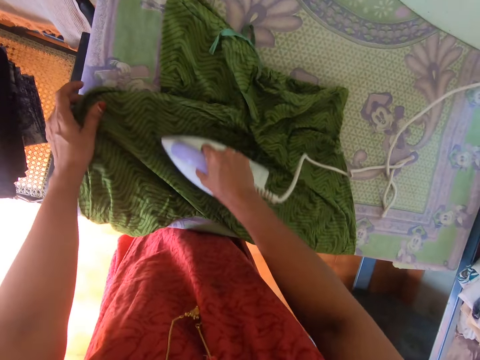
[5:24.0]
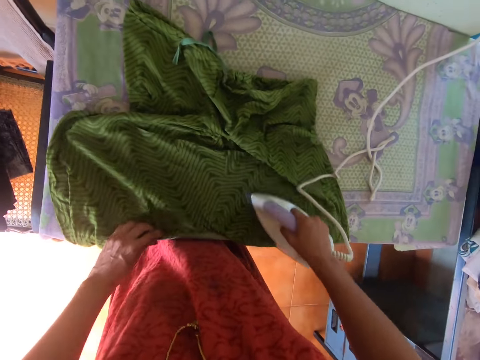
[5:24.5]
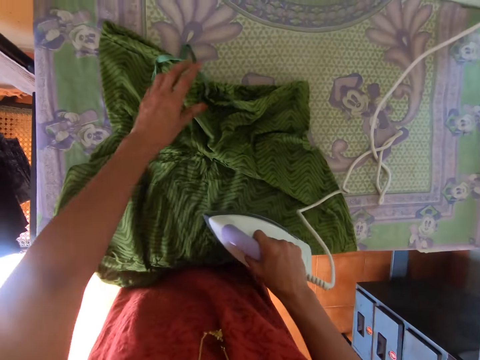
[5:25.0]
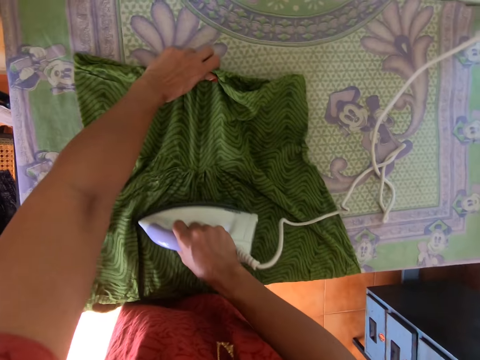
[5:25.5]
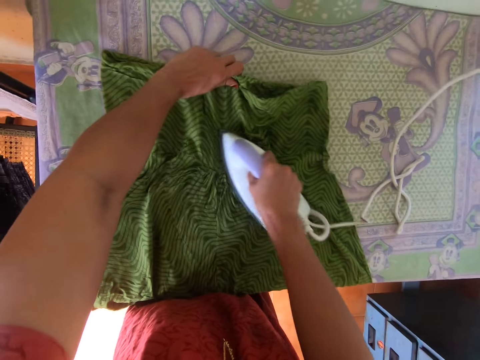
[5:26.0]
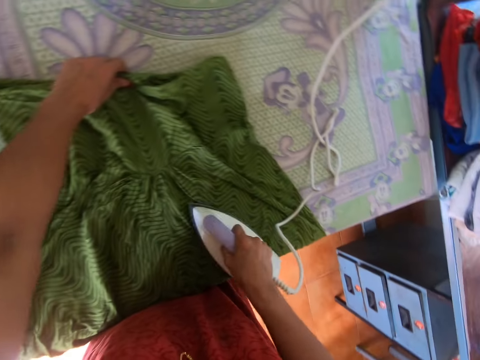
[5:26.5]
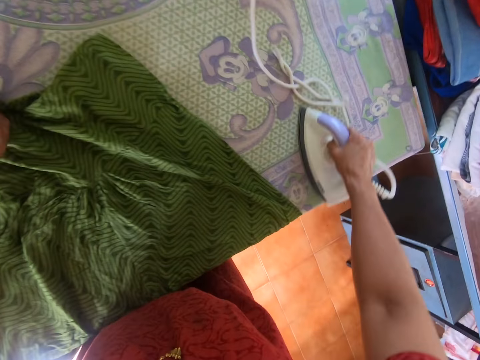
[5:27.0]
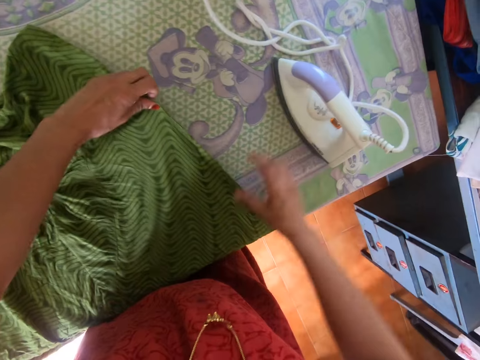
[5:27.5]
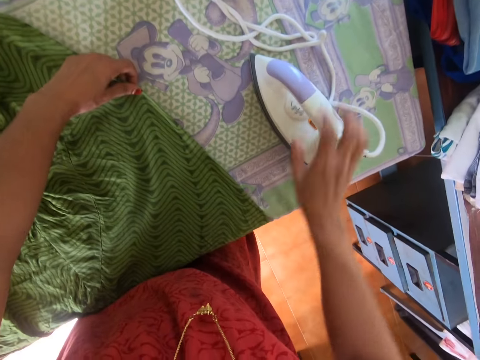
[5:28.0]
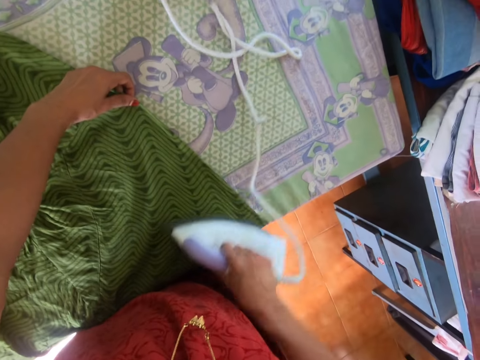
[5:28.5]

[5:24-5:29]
The camera wearer places an iron box from the ironing table with the right hand. They adjust the tight cloth on the ironing table. They stretch the cloth. They pick the iron box from the ironing table with the right hand.

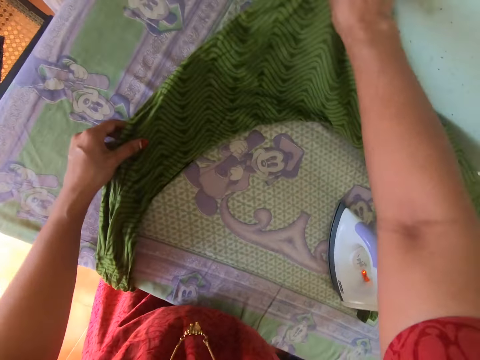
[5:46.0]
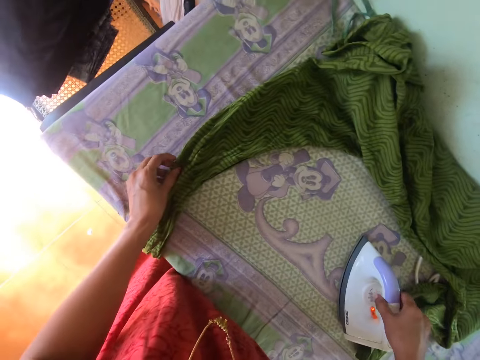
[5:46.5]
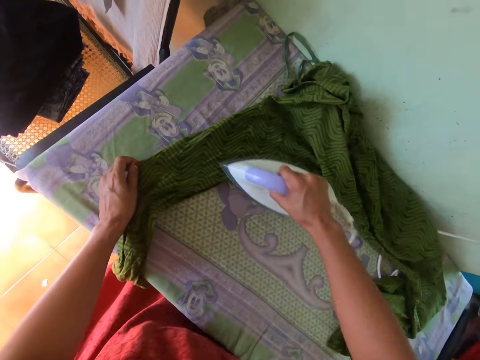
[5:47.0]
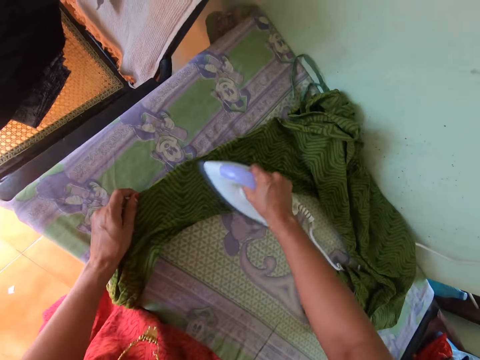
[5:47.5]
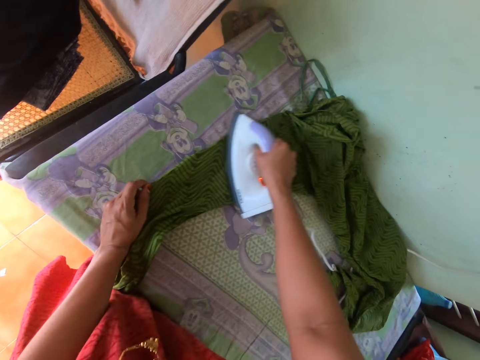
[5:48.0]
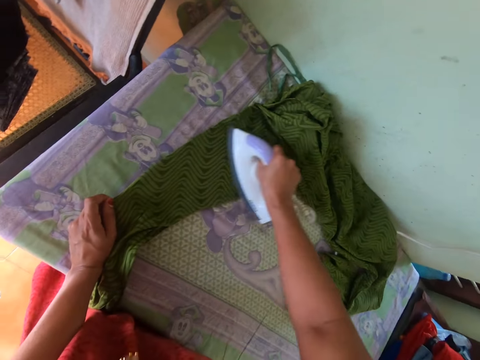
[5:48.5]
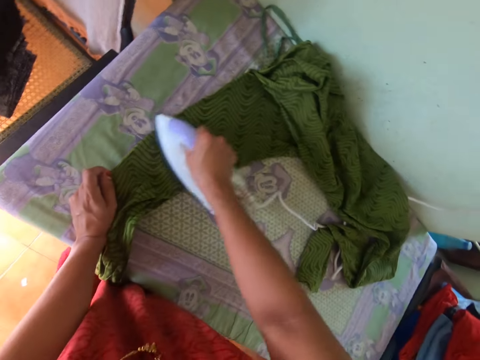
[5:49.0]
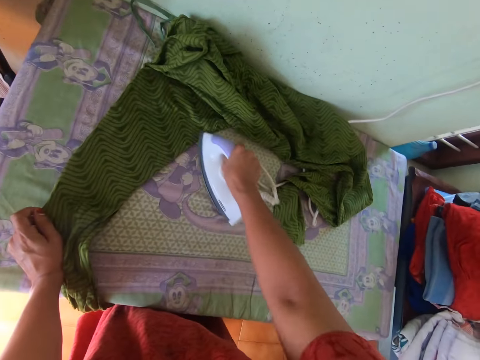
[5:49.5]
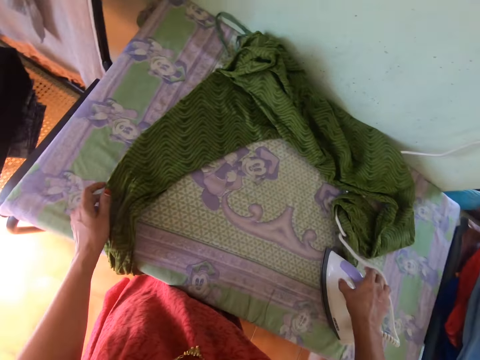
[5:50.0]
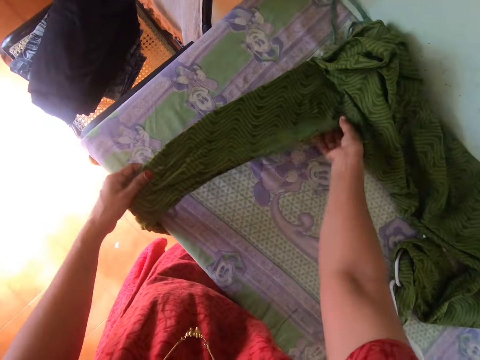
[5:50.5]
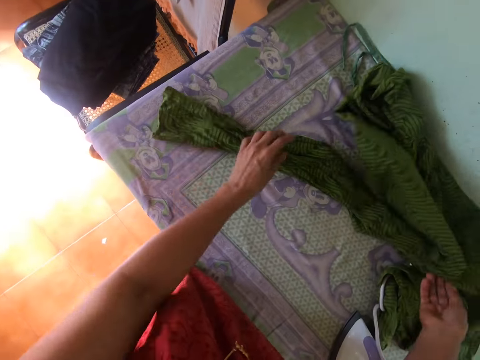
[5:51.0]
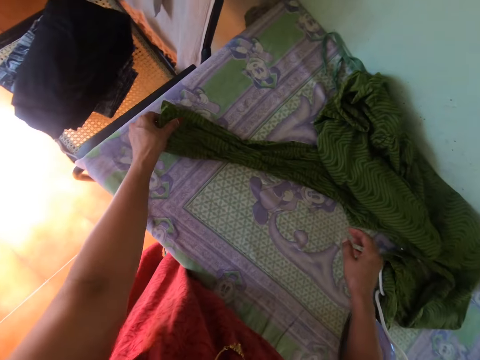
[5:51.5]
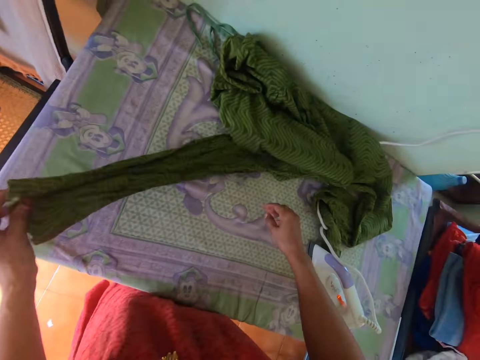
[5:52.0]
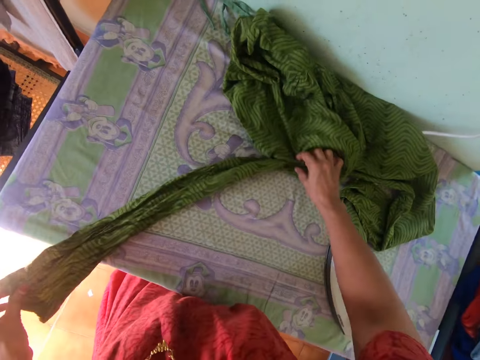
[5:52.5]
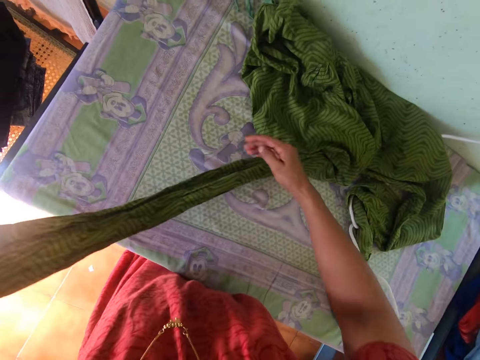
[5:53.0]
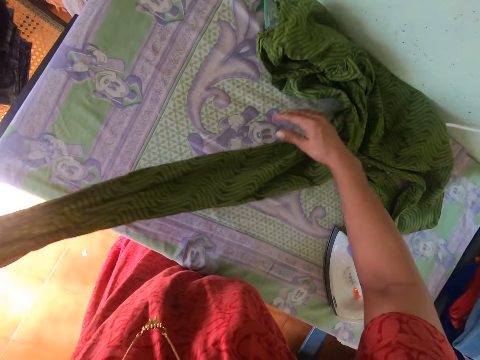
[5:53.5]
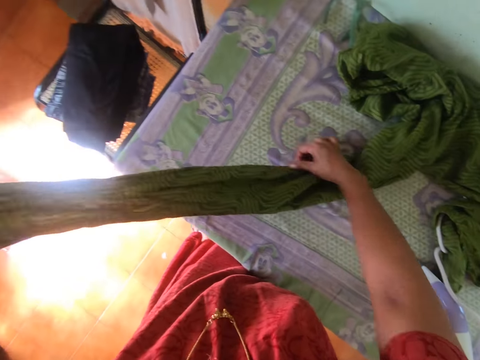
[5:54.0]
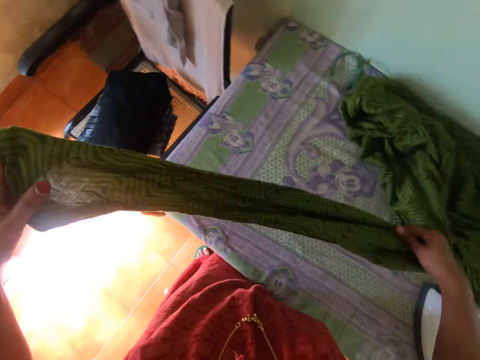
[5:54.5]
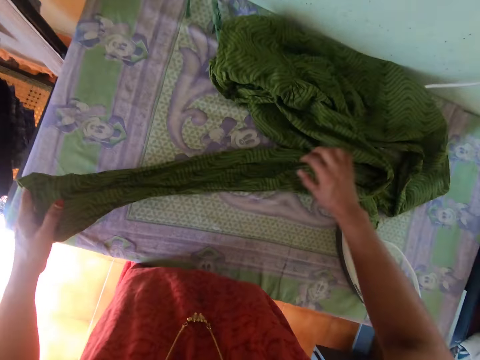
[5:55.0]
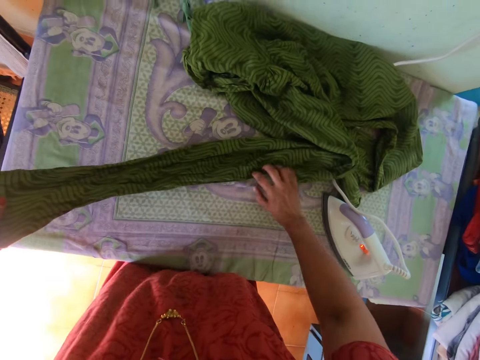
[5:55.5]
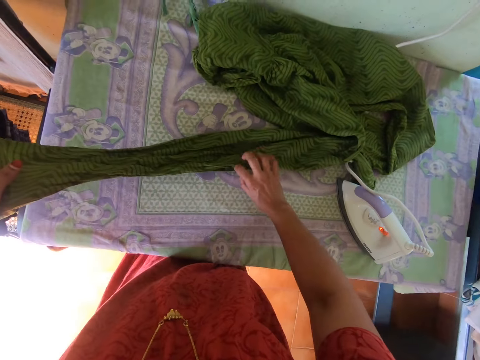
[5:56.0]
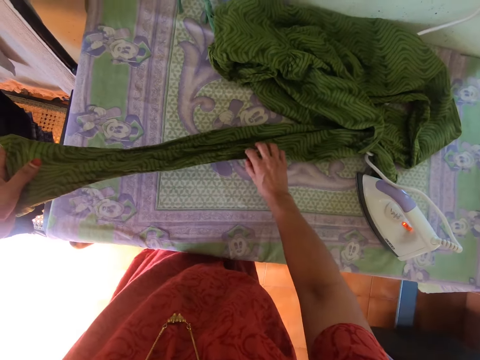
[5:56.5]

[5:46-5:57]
The camera wearer picks an iron box from the ironing table with the right hand. They iron a tight cloth on the ironing table with the iron box. They move the iron box to the ironing table with the right hand. They move the cloth, and adjust the tight cloth on the ironing table.

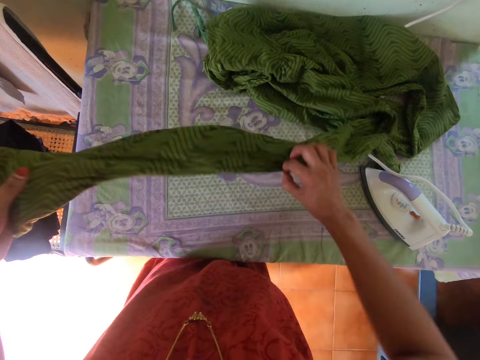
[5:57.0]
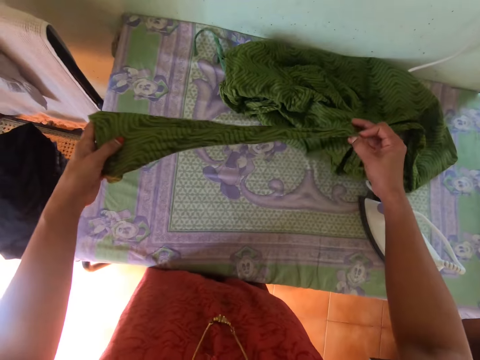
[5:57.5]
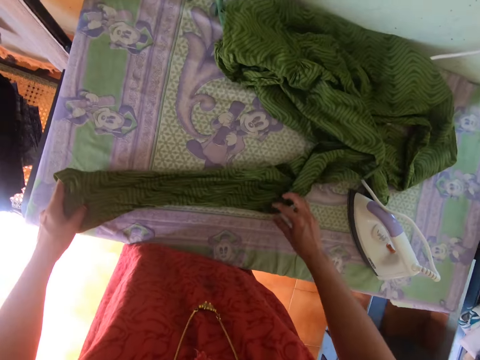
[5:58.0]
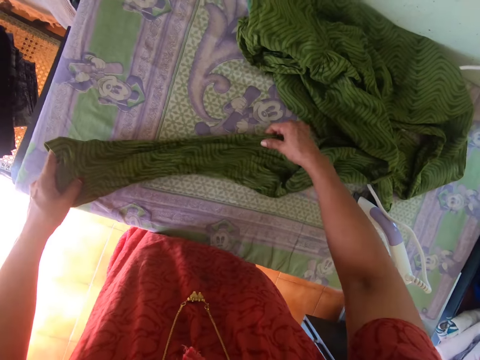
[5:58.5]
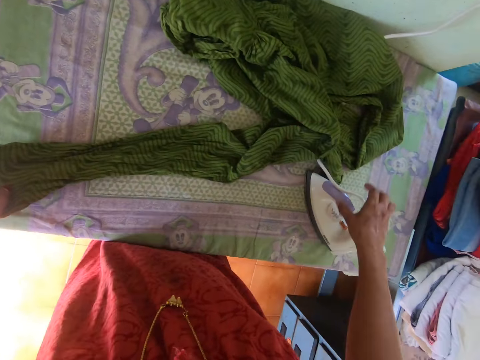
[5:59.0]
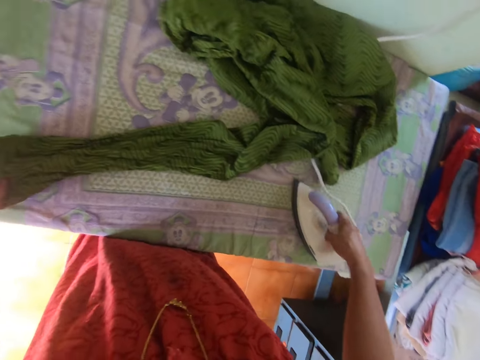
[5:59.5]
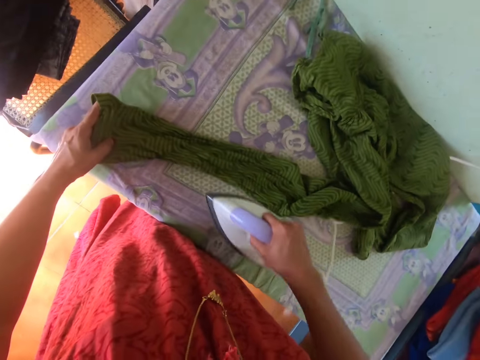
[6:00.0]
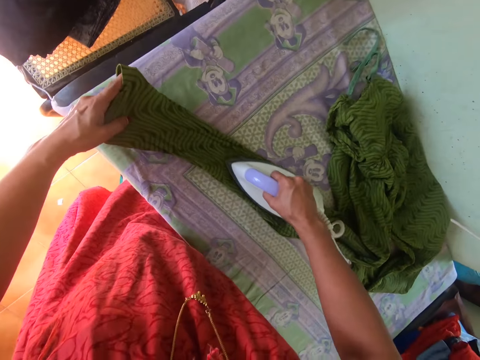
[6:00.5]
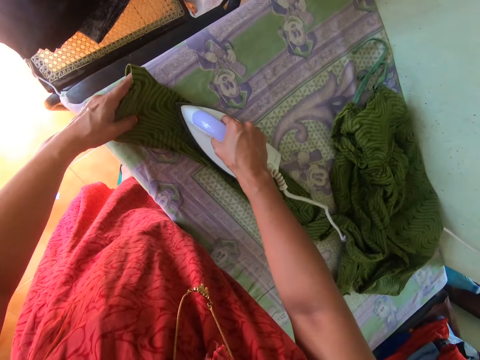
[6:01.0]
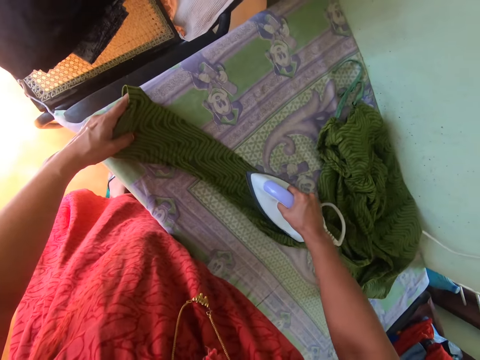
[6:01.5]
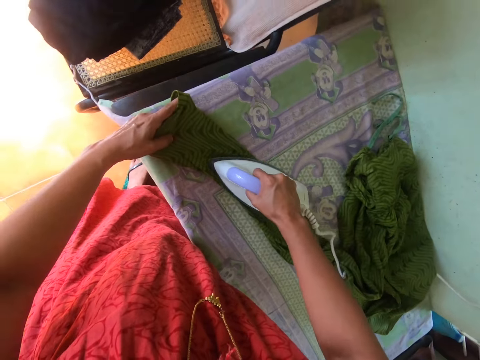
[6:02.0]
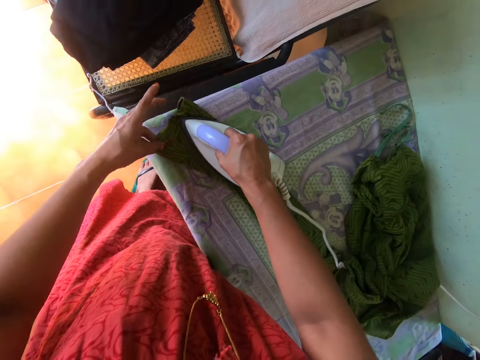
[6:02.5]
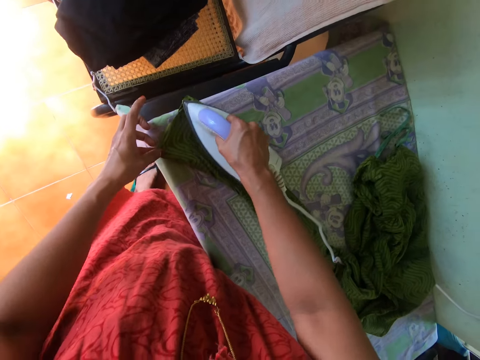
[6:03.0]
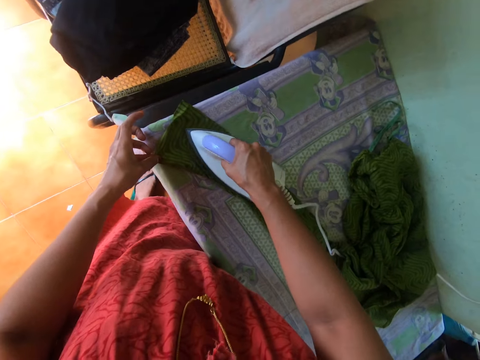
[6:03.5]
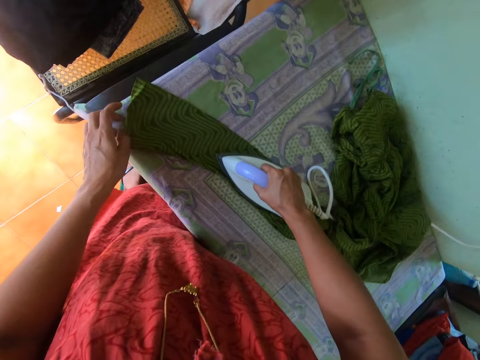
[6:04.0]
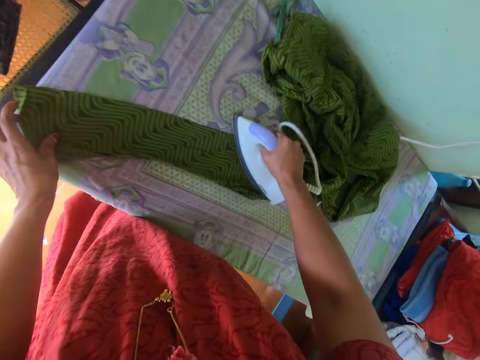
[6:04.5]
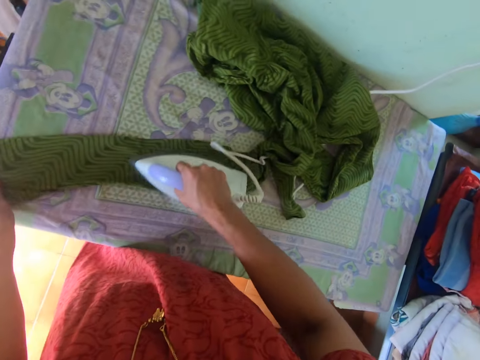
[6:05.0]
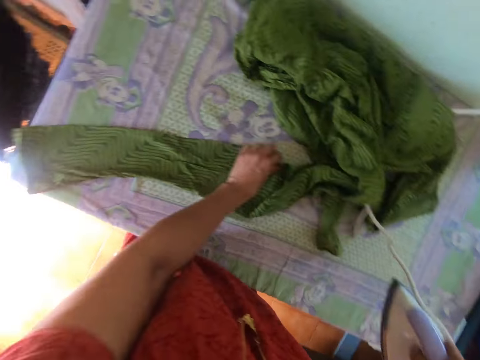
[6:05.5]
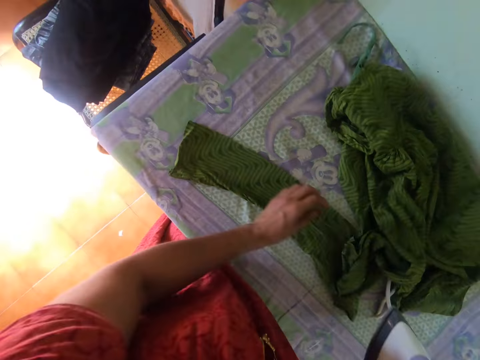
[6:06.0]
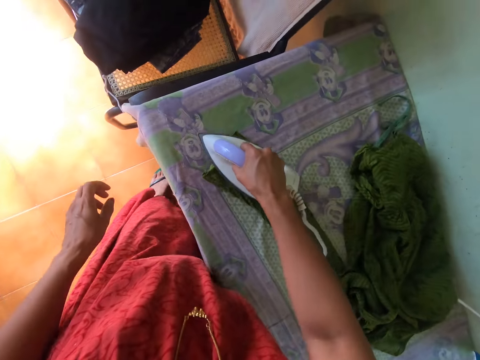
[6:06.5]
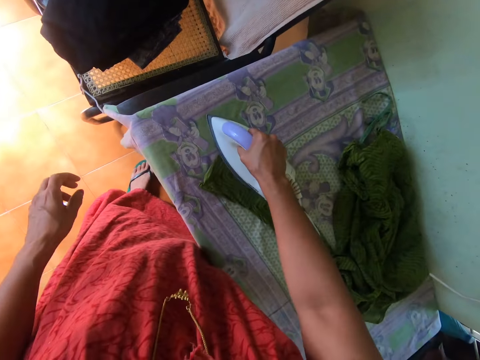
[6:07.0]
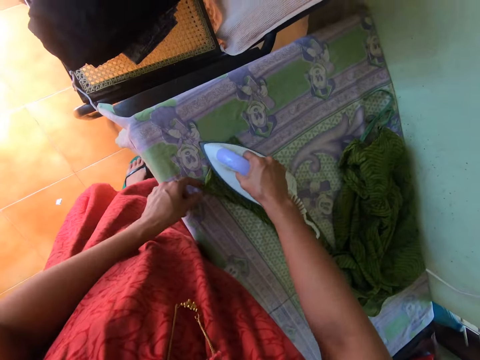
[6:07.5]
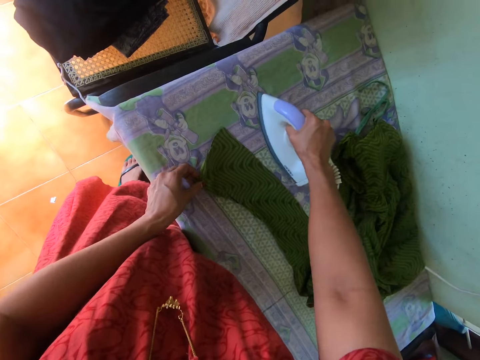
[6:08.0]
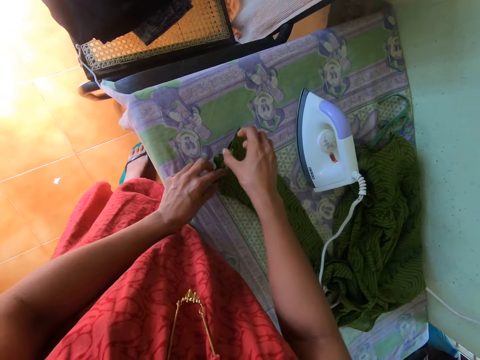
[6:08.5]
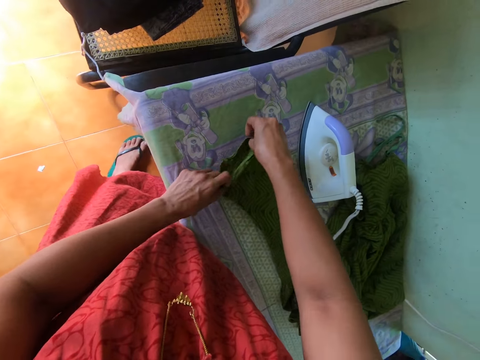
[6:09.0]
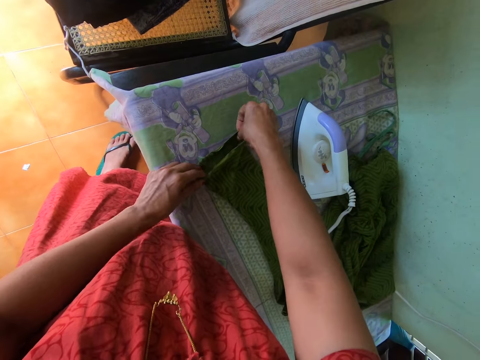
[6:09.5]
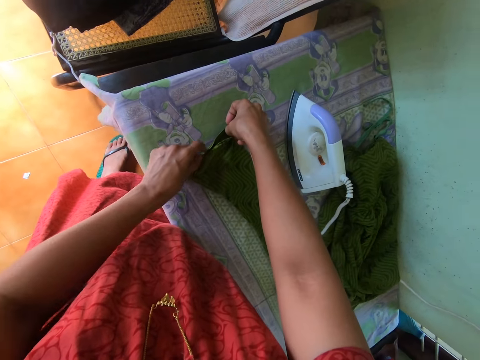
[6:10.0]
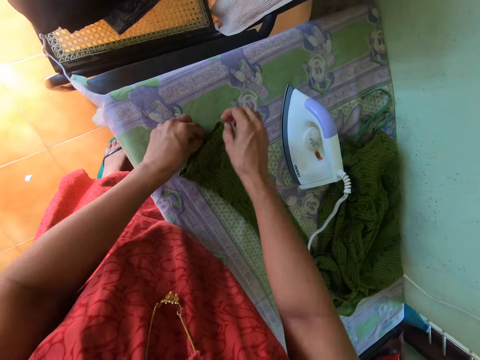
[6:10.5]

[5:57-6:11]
The camera wearer picks an iron box from the ironing table with the right hand. They iron a tight cloth on the ironing table with the iron box. They lift the iron box with the right hand. They adjust the tight cloth on the ironing table with the left hand. They move the cloth. They iron the tight cloth on the ironing table with the iron box. They move the iron box to the ironing table with the right hand. They adjust the tight cloth on the ironing table. They stretch the cloth.
